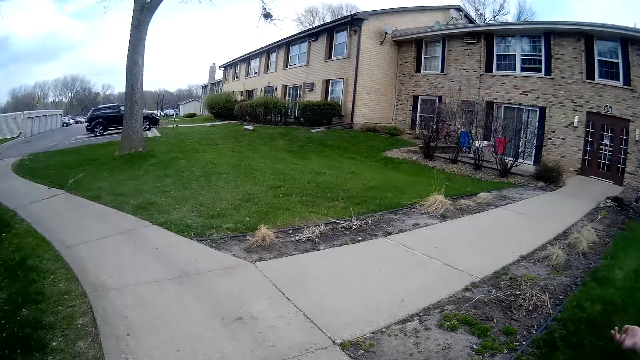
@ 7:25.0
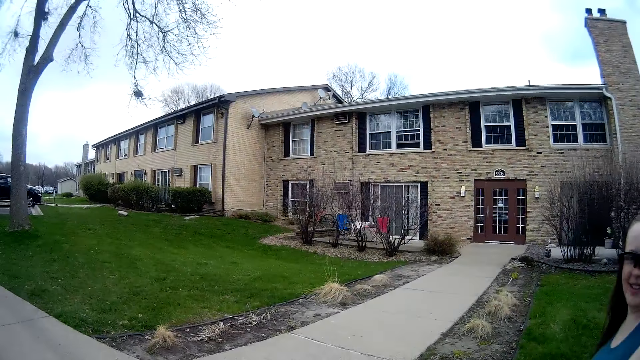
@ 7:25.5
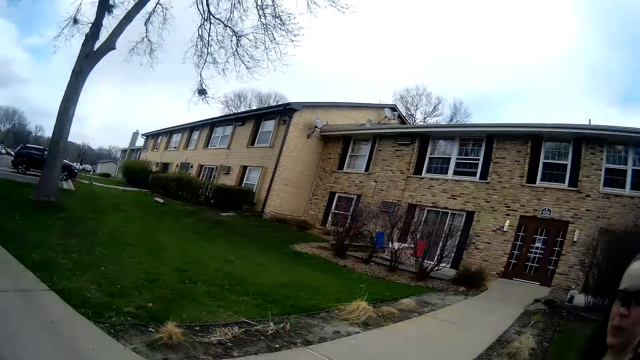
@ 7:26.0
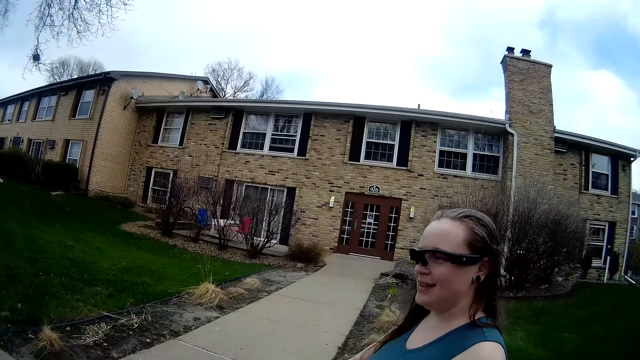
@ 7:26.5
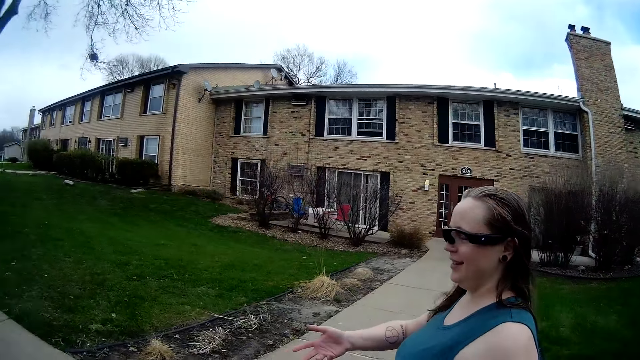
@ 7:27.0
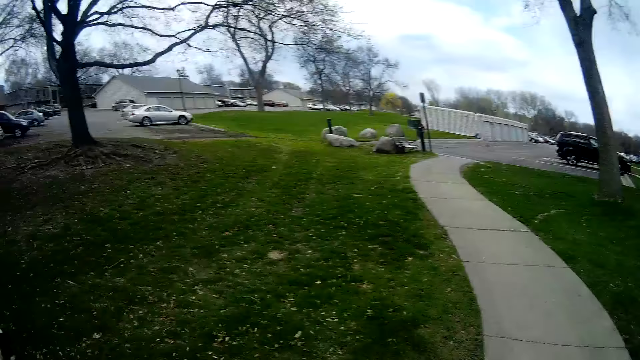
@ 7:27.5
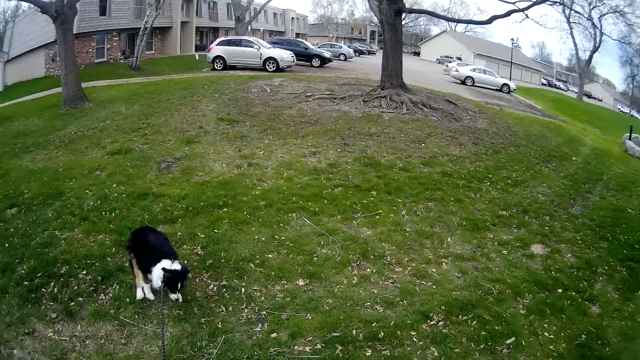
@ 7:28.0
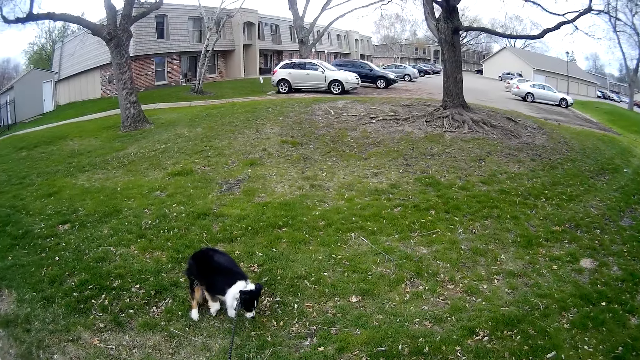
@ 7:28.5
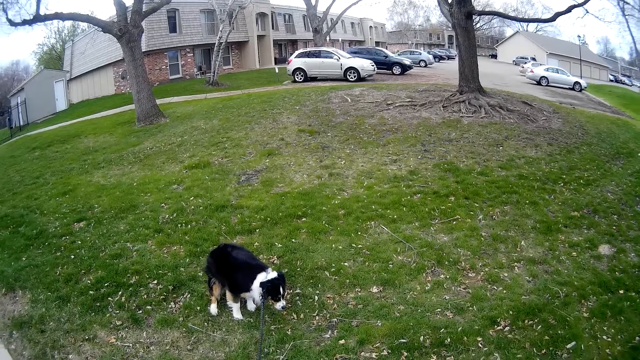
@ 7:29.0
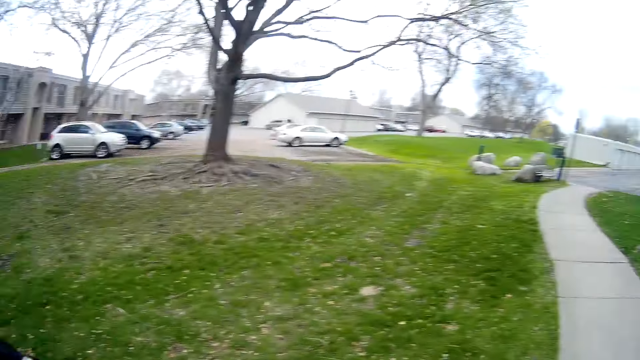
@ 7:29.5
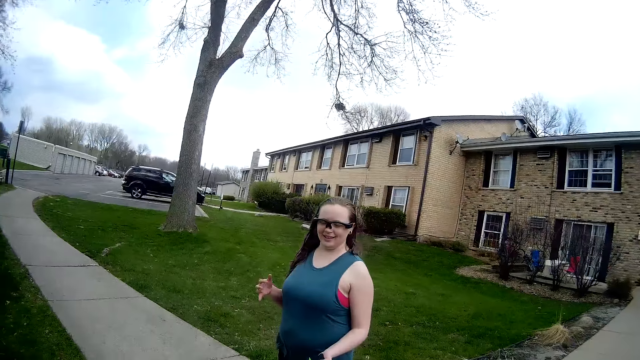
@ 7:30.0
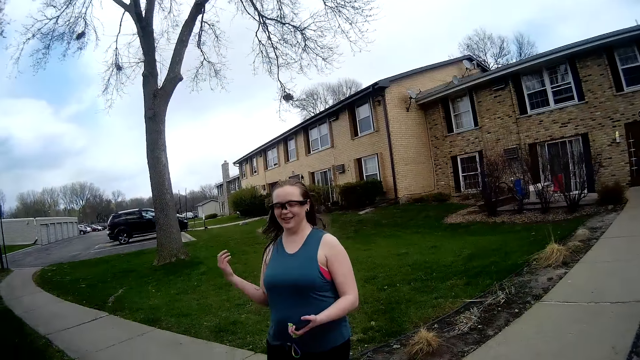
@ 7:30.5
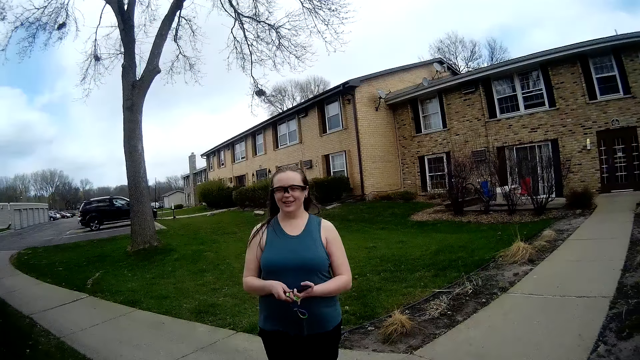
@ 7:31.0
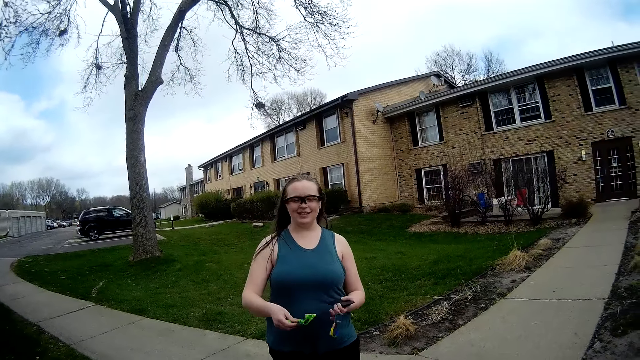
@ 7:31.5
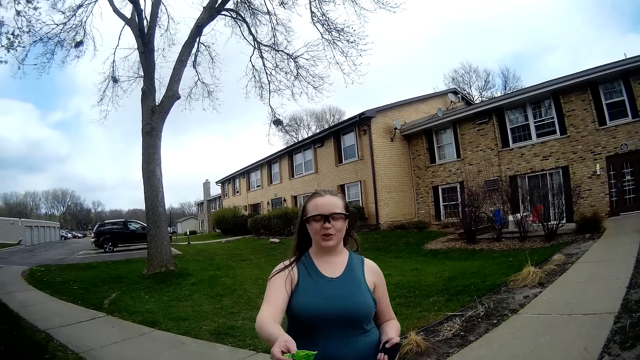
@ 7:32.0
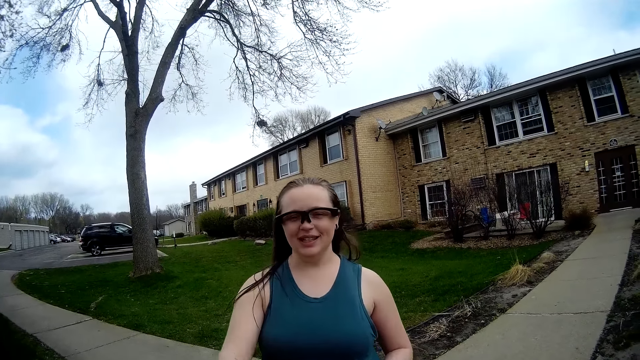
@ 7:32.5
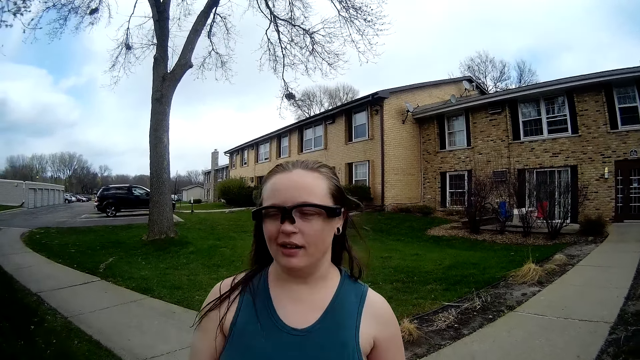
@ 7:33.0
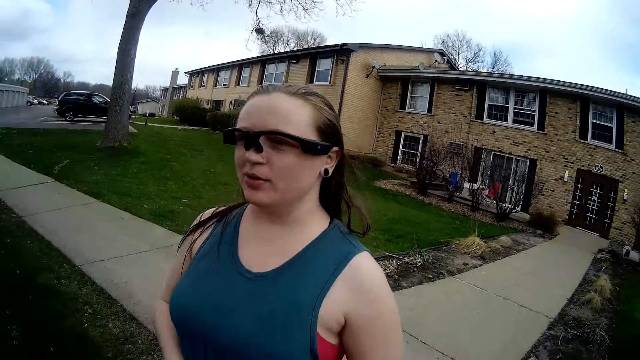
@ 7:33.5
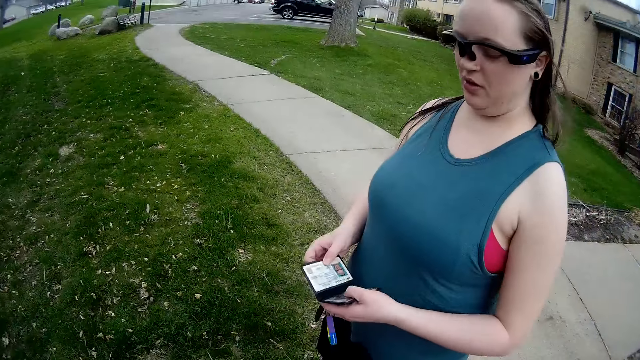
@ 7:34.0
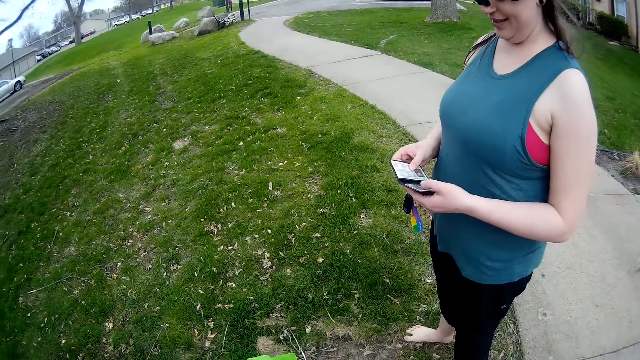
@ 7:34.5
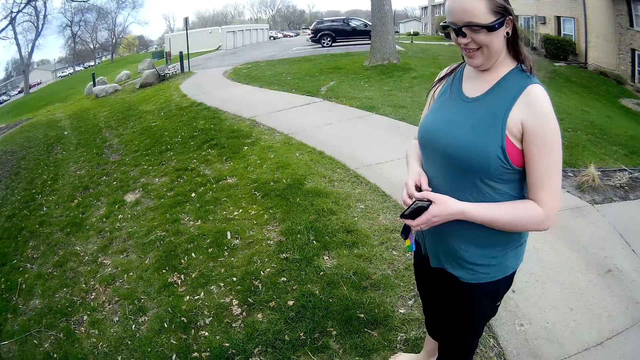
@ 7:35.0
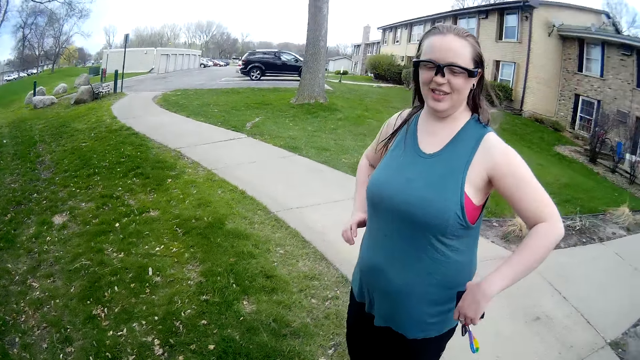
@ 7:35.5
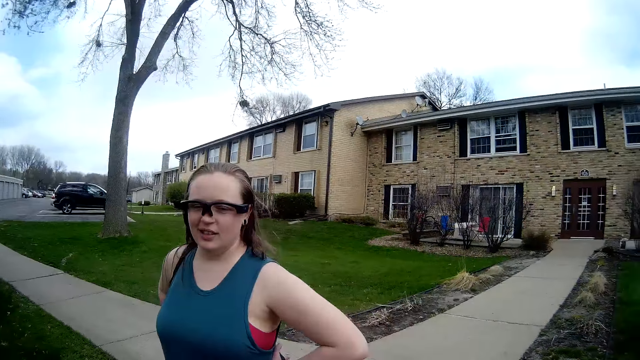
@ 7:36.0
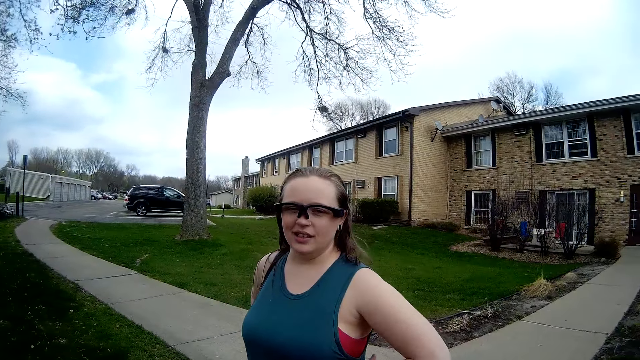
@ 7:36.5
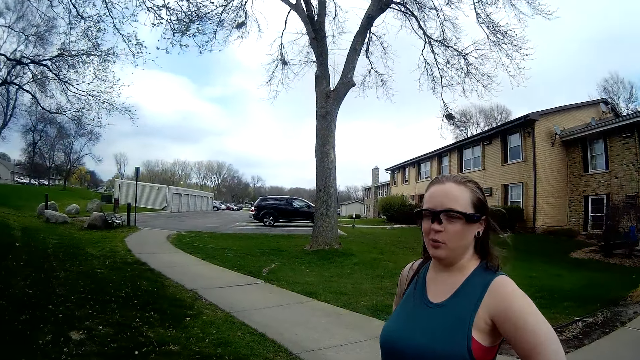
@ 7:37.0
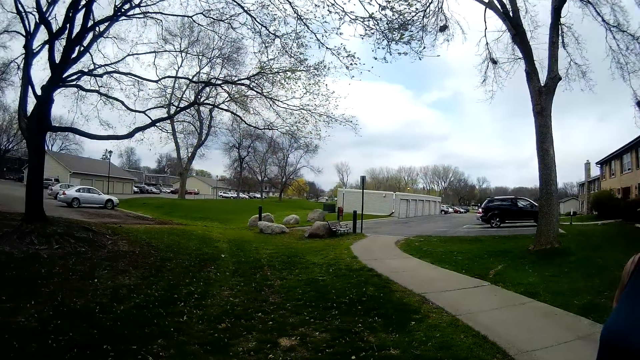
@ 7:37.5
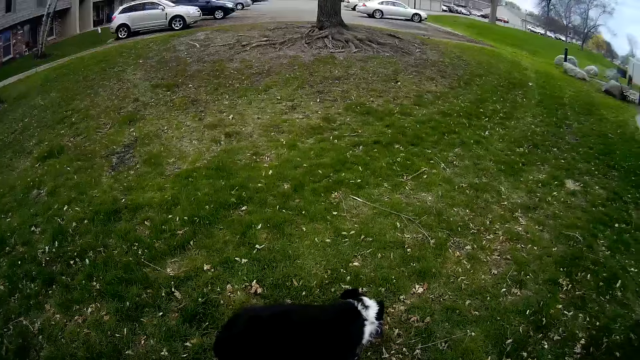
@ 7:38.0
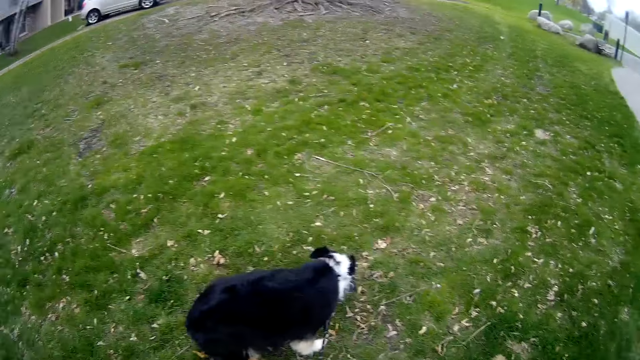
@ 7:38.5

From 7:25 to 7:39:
The camera wearer talks to a woman. They walk onto a lawn. A dog sniffs the lawn with its nose. The camera wearer looks at the dog. The woman takes a nylon from her left hand with her right hand. The woman walks onto the lawn and gives the nylon in her right hand to the camera wearer. The camera wearer talks to the woman. The woman opens a wallet in her left hand with her right hand, closes the wallet in her left hand with her right hand, and places both hands behind her back on her waist.

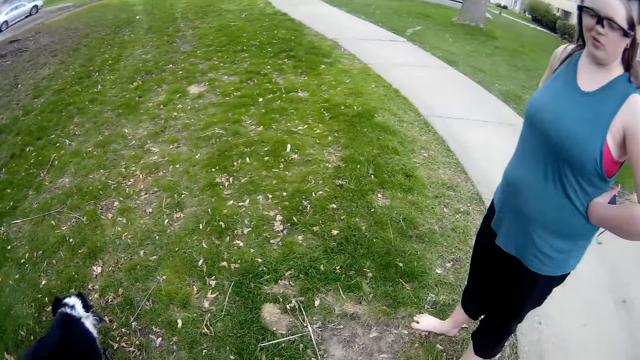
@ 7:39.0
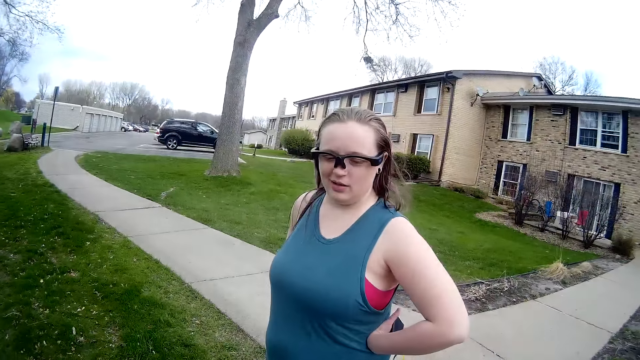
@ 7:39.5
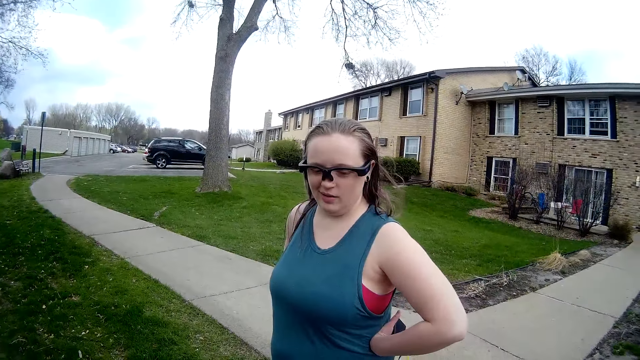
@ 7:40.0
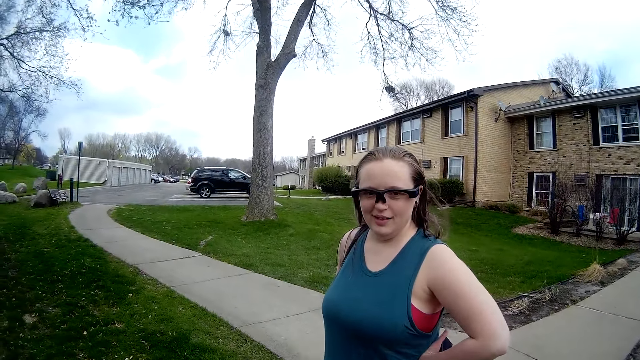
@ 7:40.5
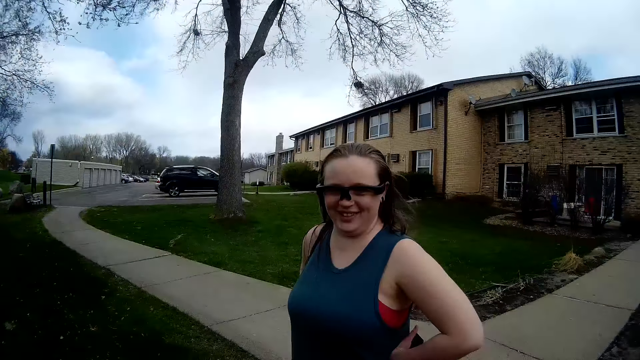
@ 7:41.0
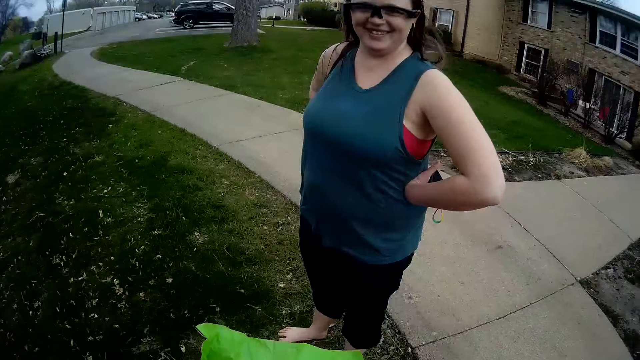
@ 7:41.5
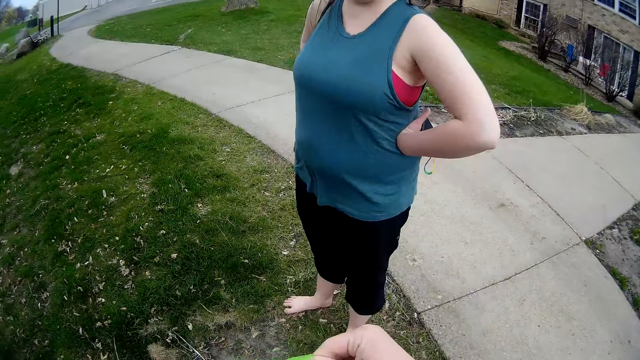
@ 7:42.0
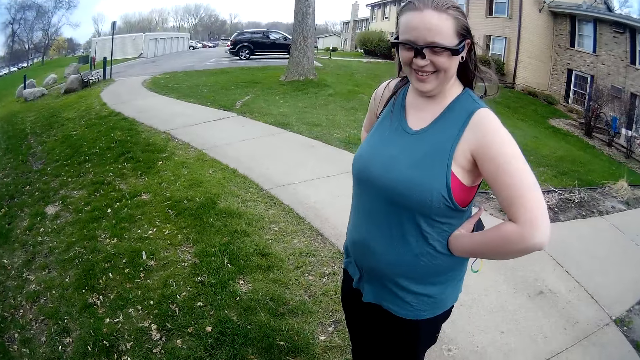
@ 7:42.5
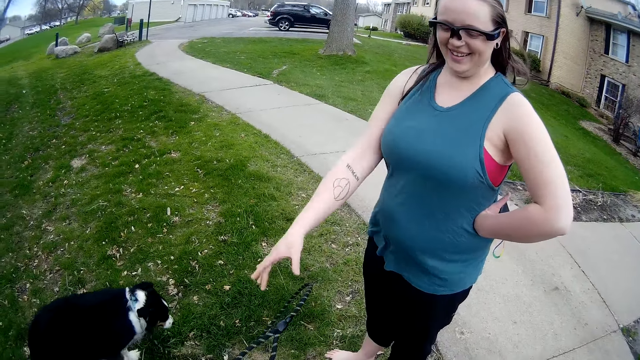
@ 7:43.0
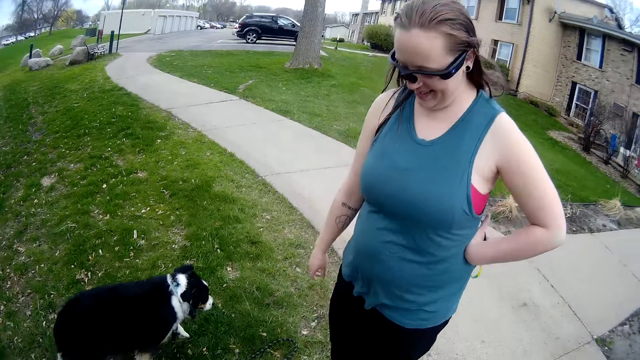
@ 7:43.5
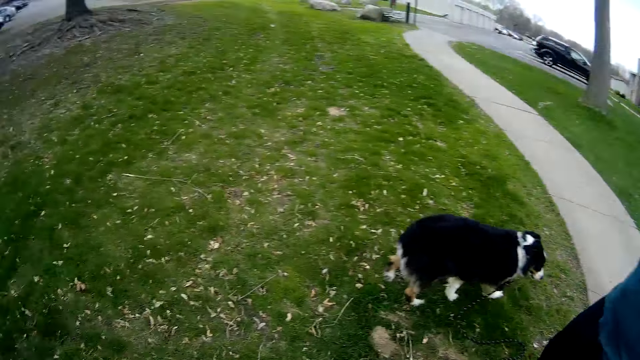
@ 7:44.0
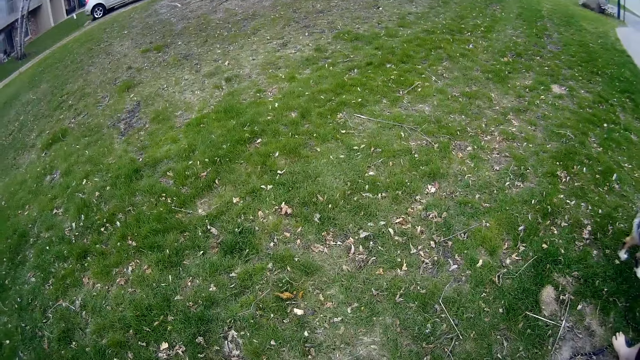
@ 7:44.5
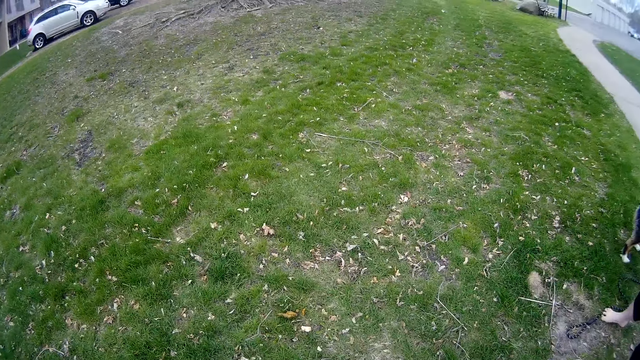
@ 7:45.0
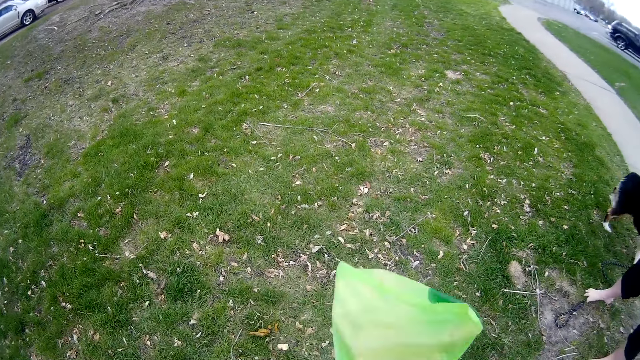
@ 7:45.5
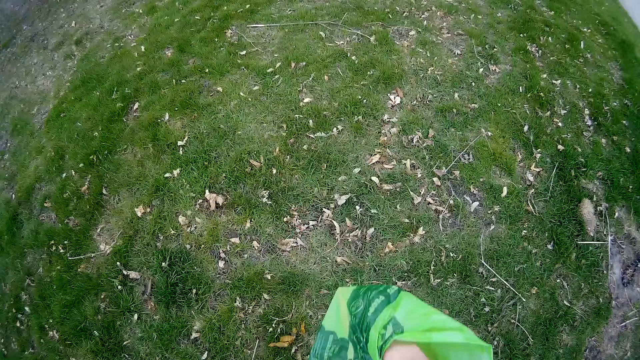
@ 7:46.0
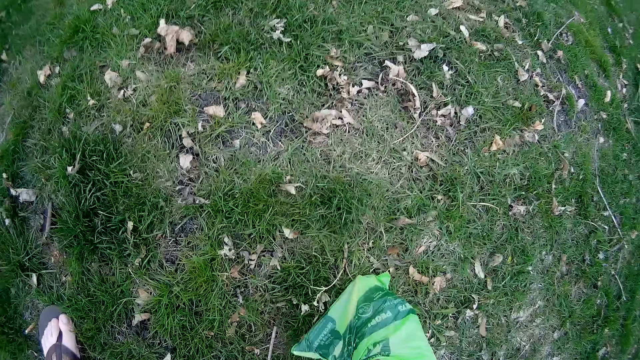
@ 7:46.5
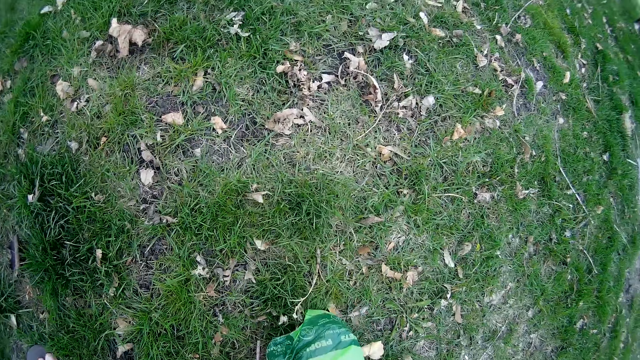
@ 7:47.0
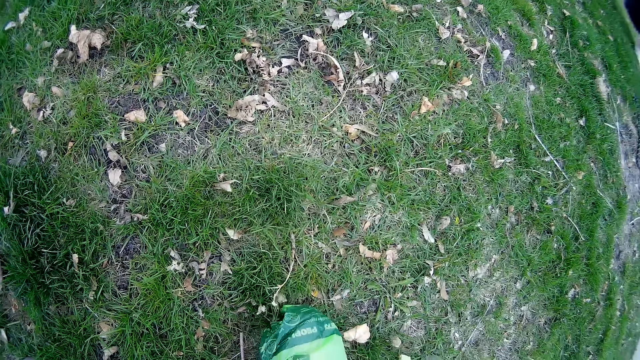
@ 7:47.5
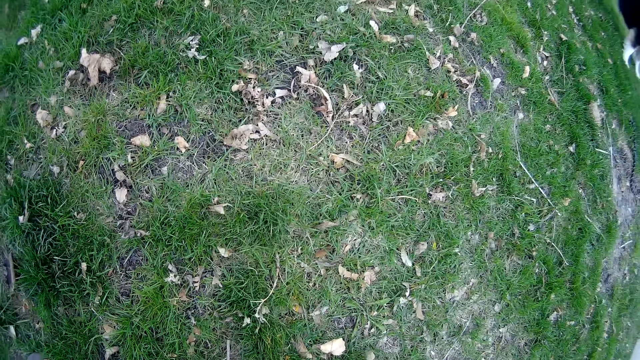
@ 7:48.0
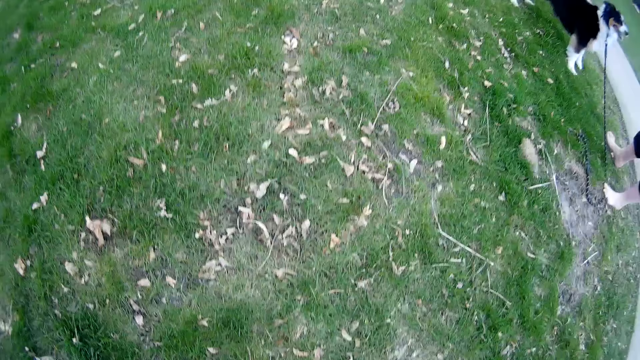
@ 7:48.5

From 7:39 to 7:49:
The camera wearer opens the nylon with both hands. The dog walks on the lawn. The camera wearer throws the dog leash in his hands on the lawn. The woman steps on the dog leash on the lawn with her right foot. The camera wearer wears the nylon in his hands on his right hand with his left hand. He picks dog poop from the lawn with the nylon-covered right hand.
